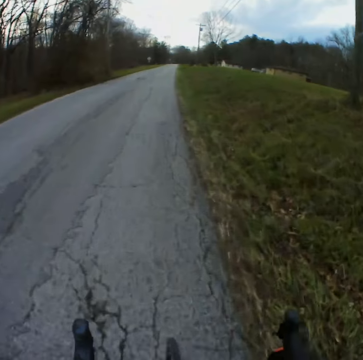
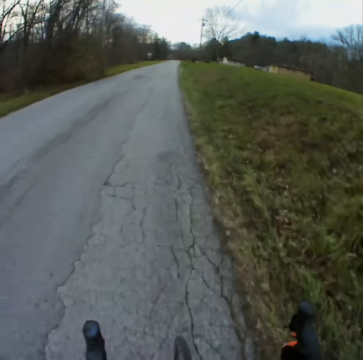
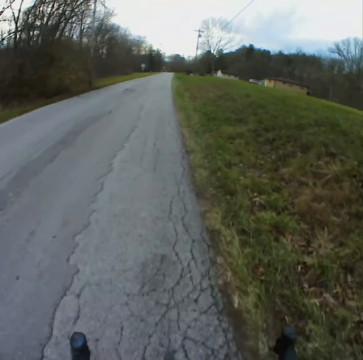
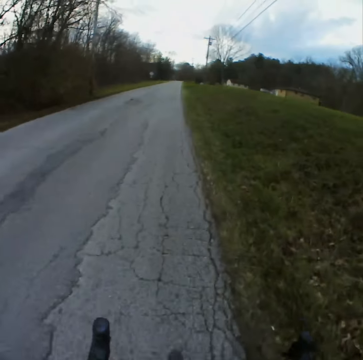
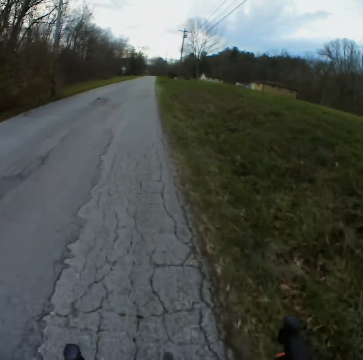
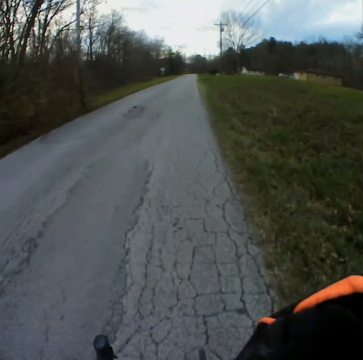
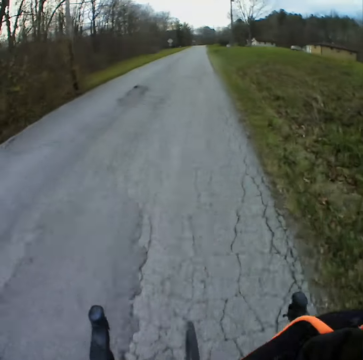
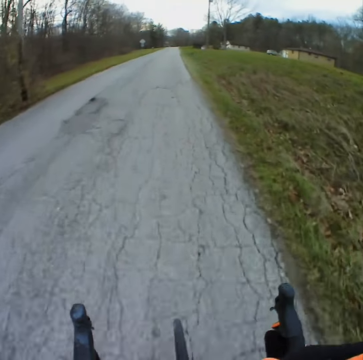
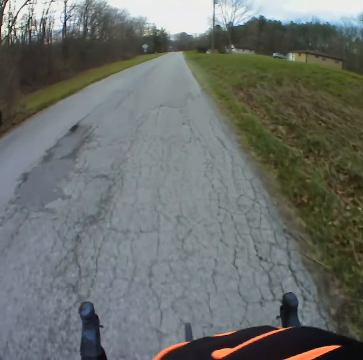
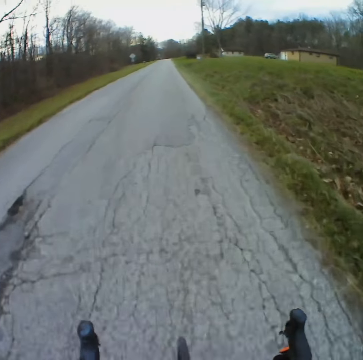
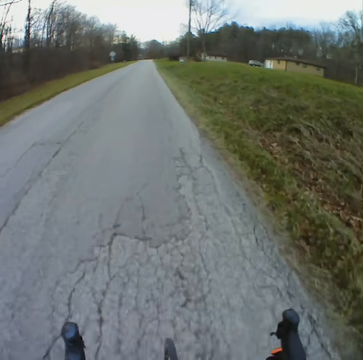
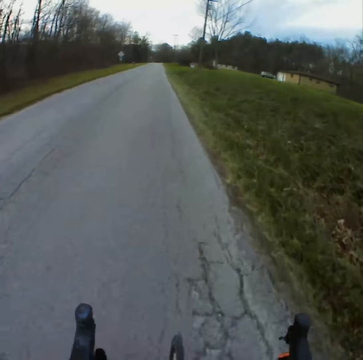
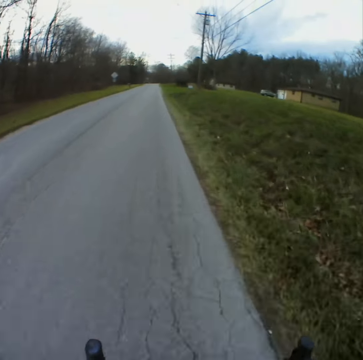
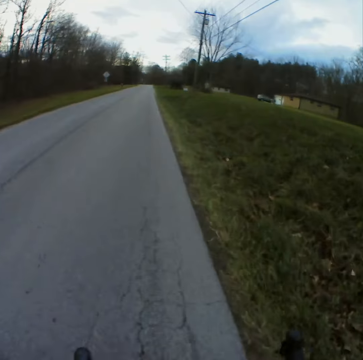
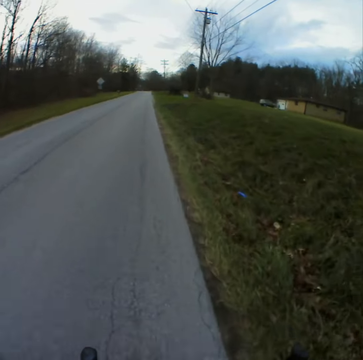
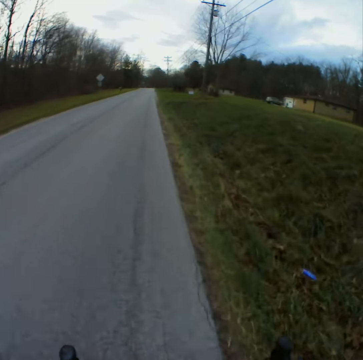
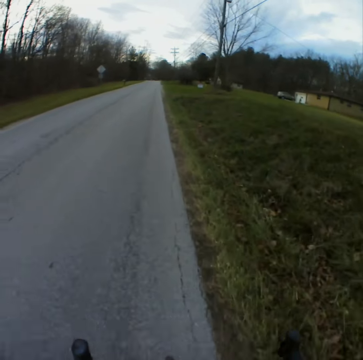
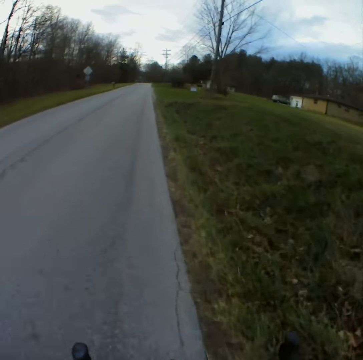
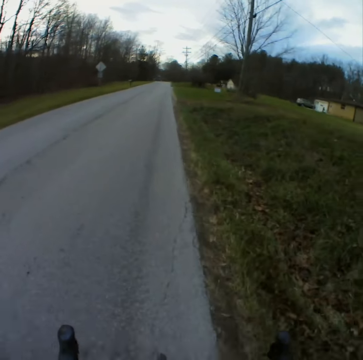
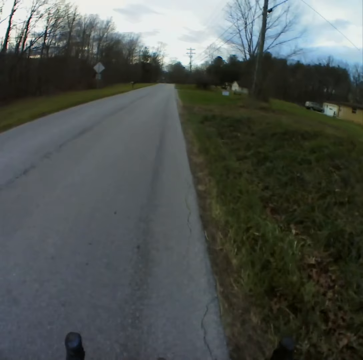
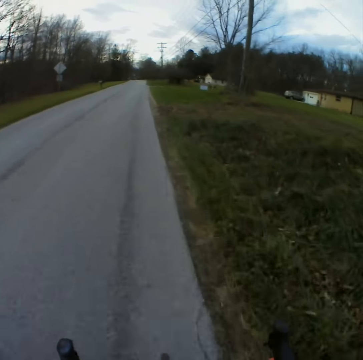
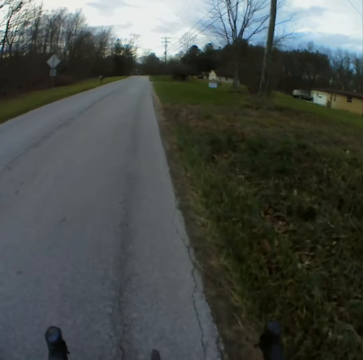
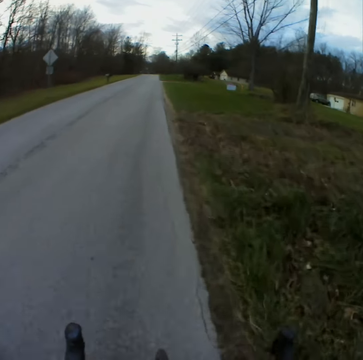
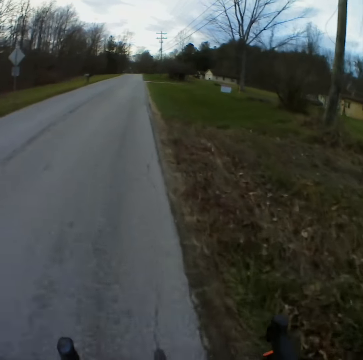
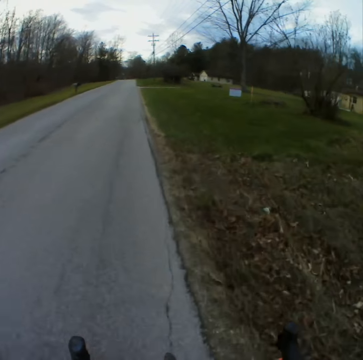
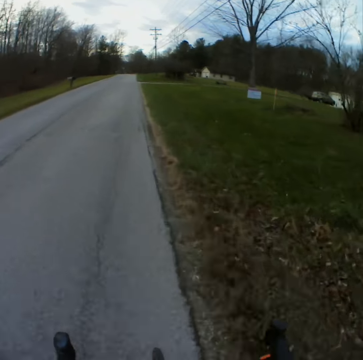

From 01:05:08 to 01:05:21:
The camera wearer blows his nose. He touches the face. He cycles the bicycle along the road.

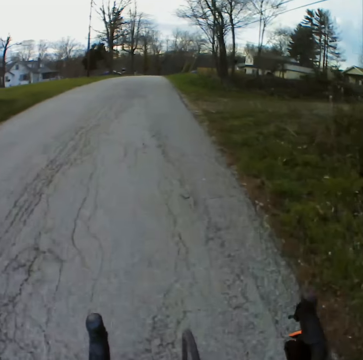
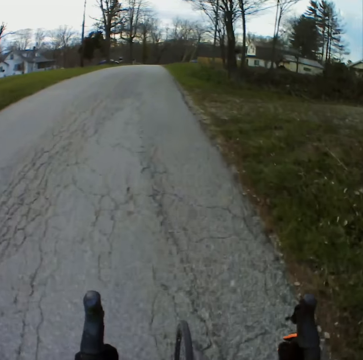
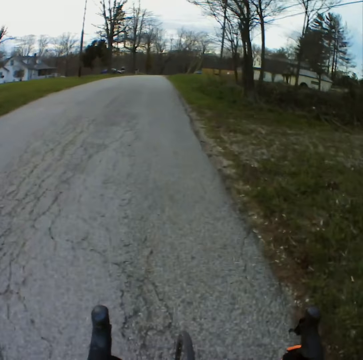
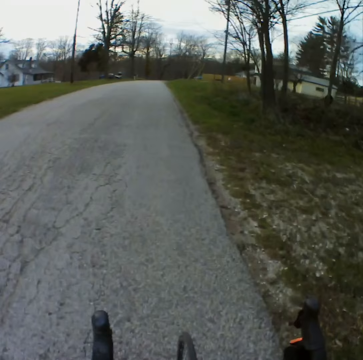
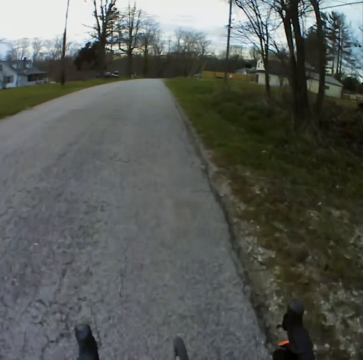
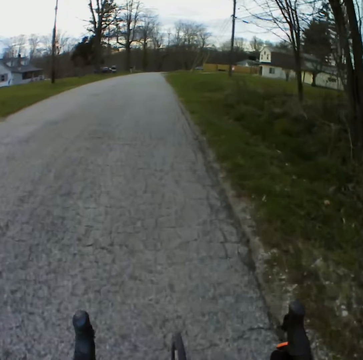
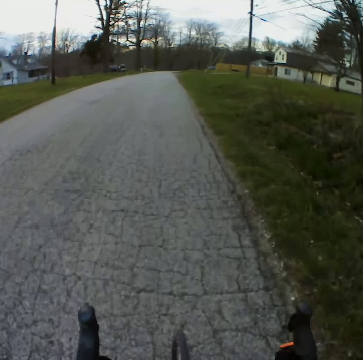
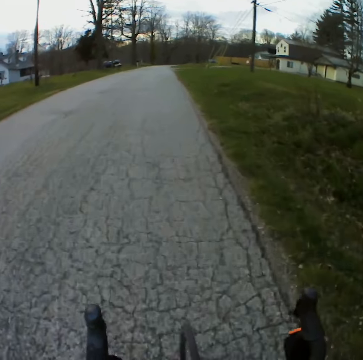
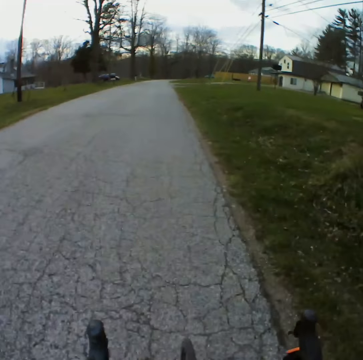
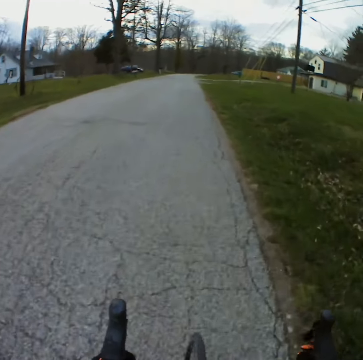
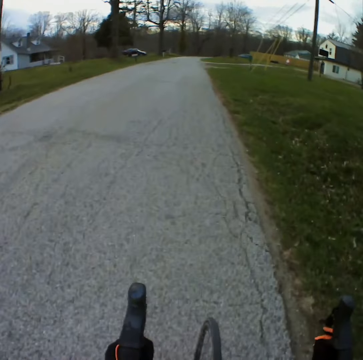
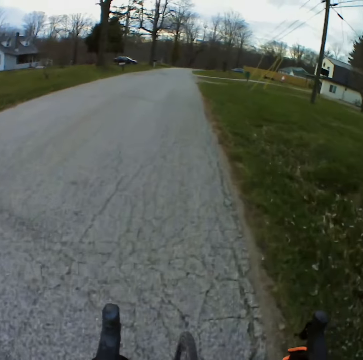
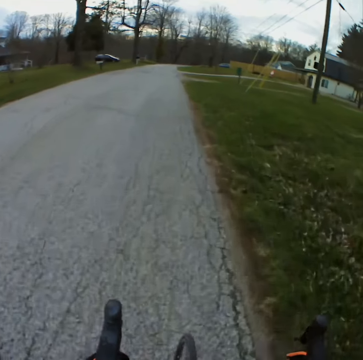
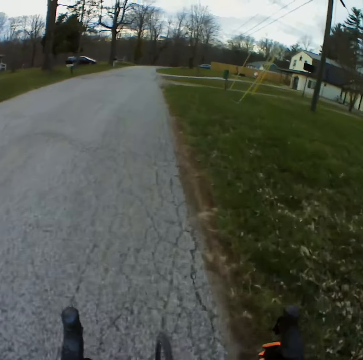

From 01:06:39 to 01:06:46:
The camera wearer cycles along the road.

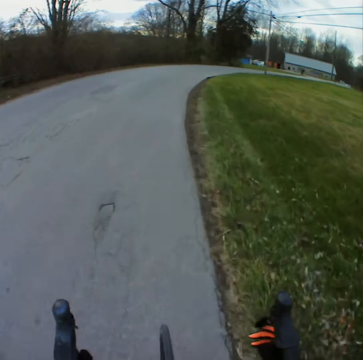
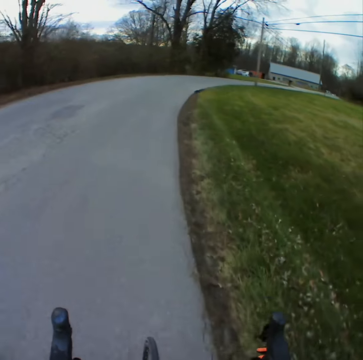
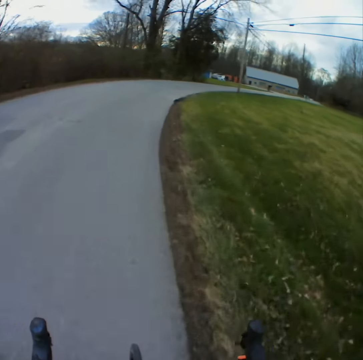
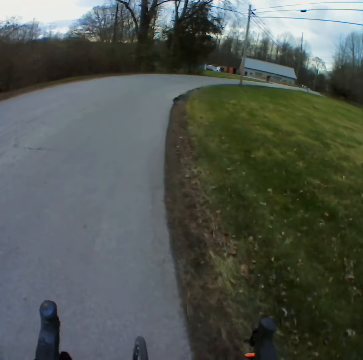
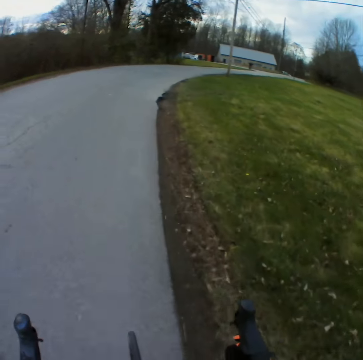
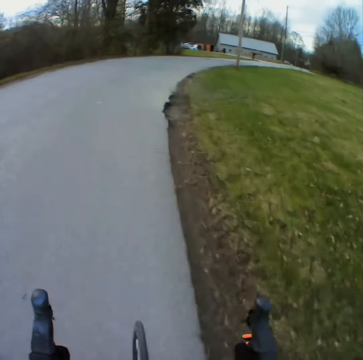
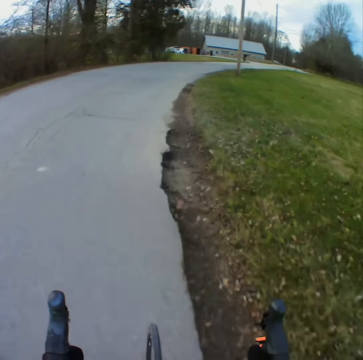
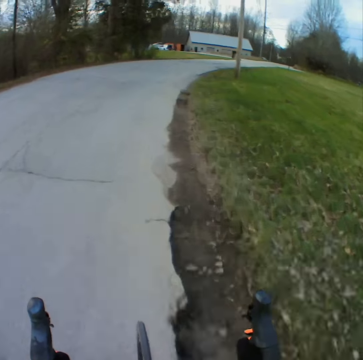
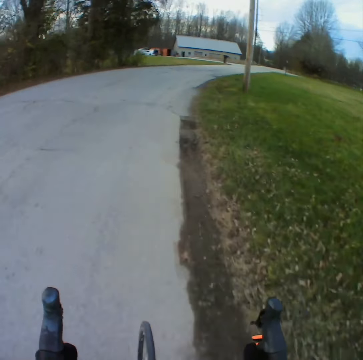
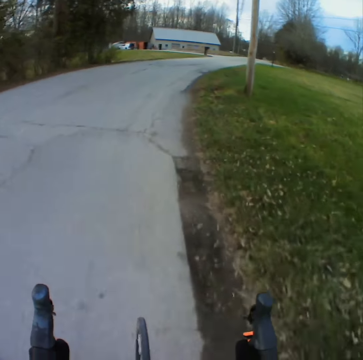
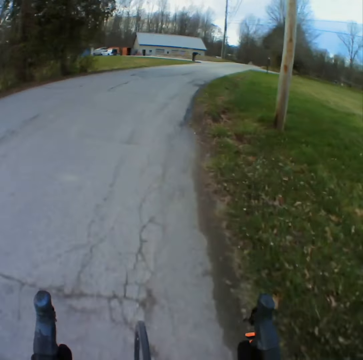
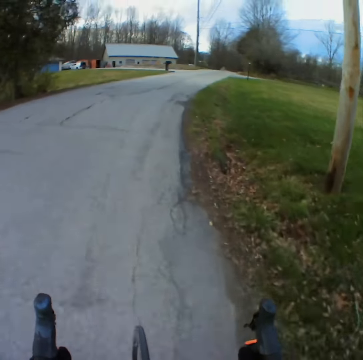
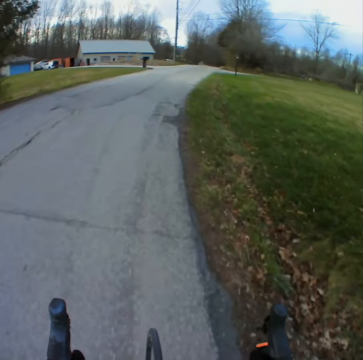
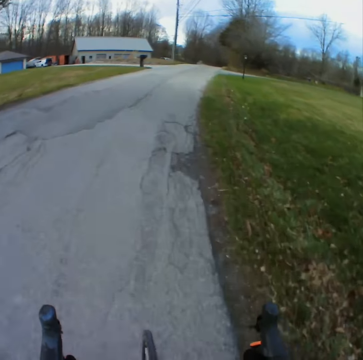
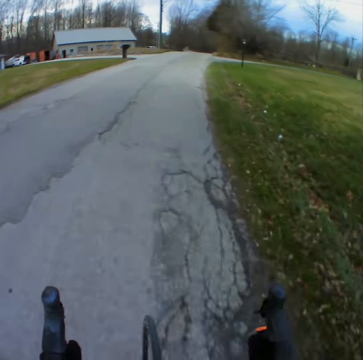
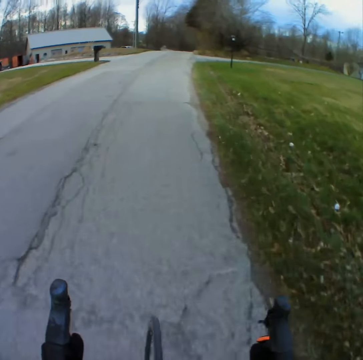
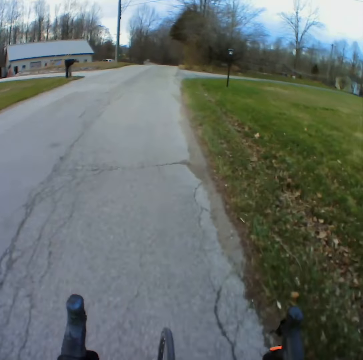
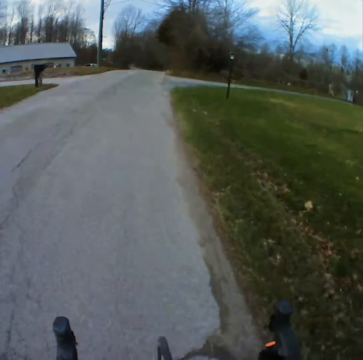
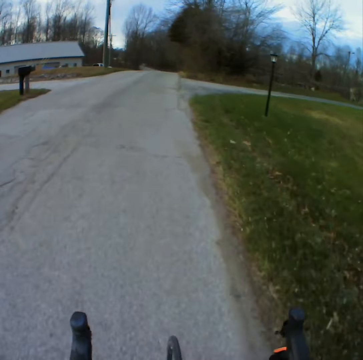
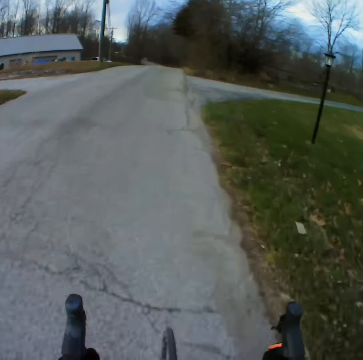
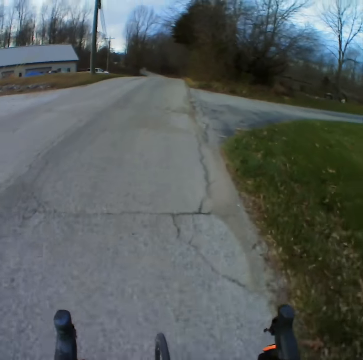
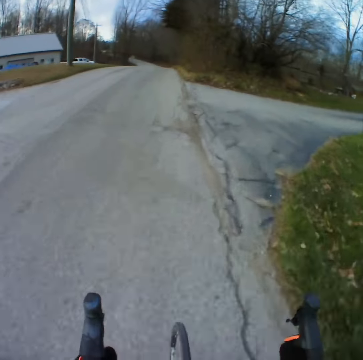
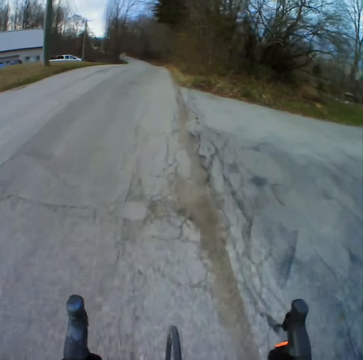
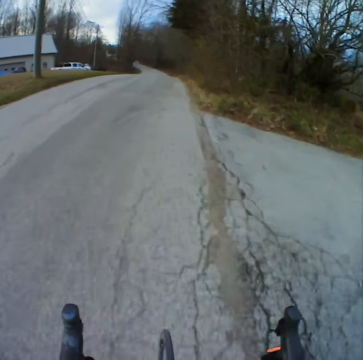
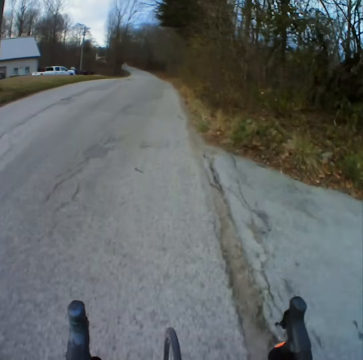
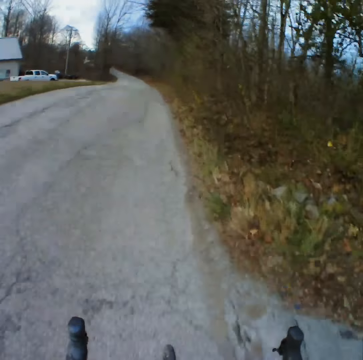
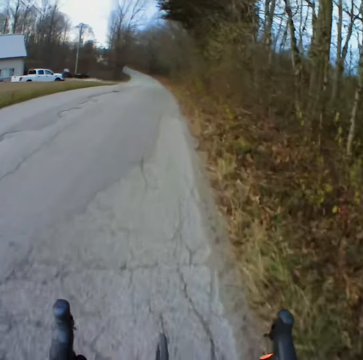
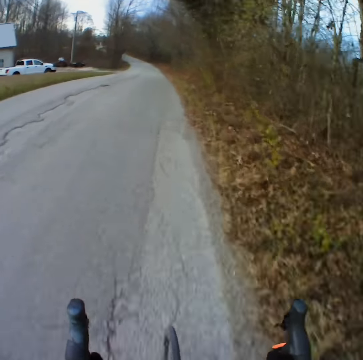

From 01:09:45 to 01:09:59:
The camera wearer negotiates a corner. They ride the bicycle.

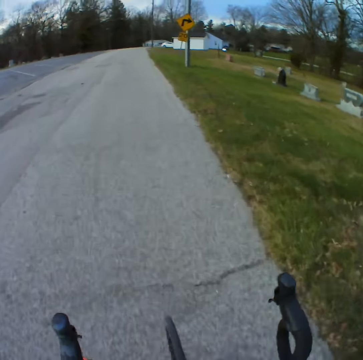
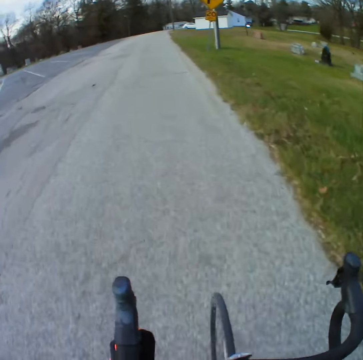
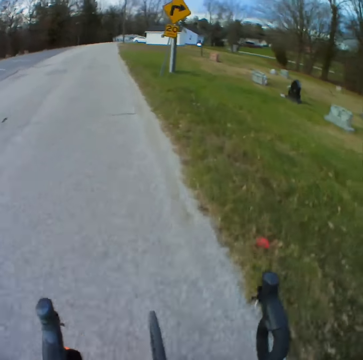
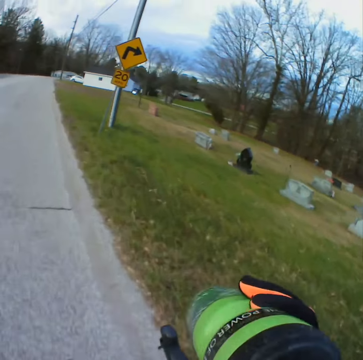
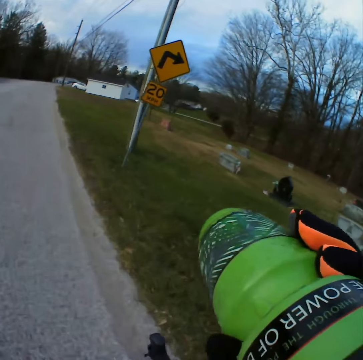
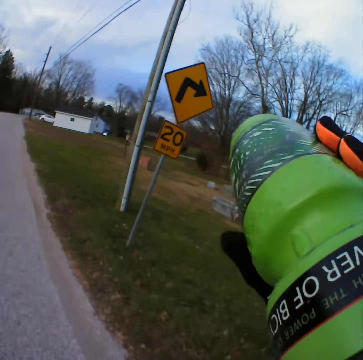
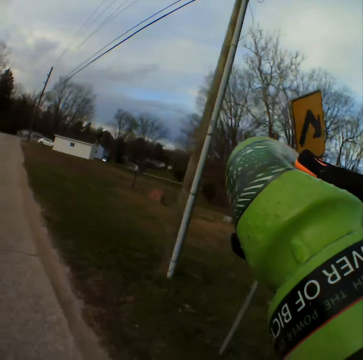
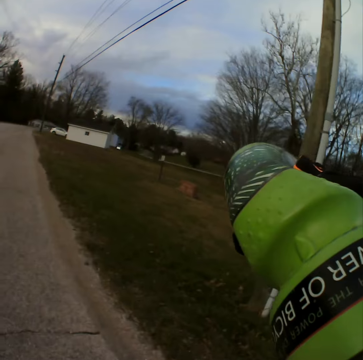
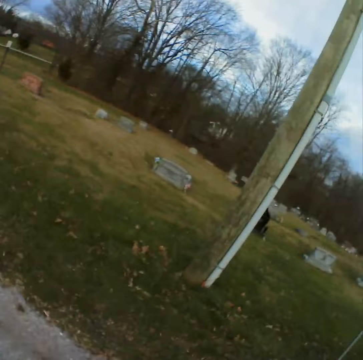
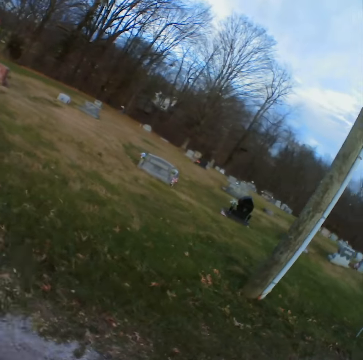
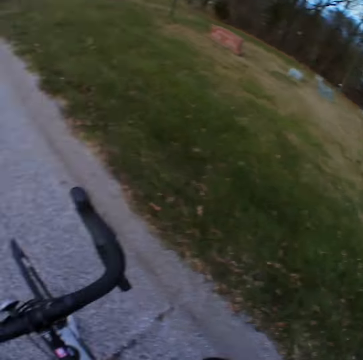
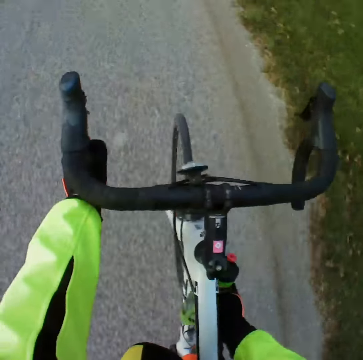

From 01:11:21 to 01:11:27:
The camera wearer drinks water as they ride.
